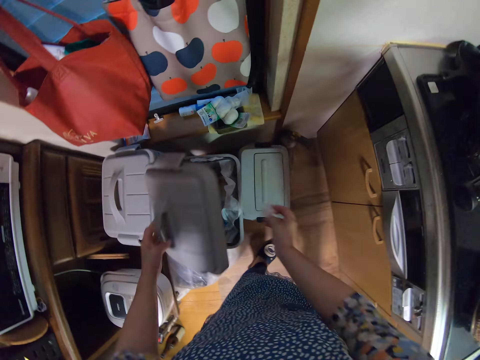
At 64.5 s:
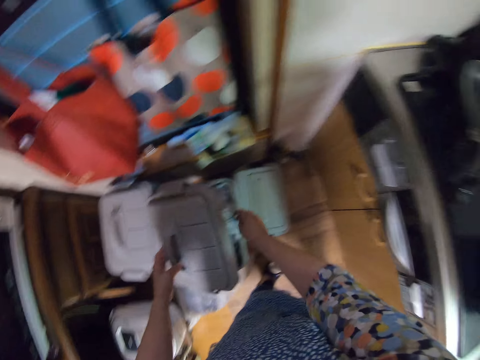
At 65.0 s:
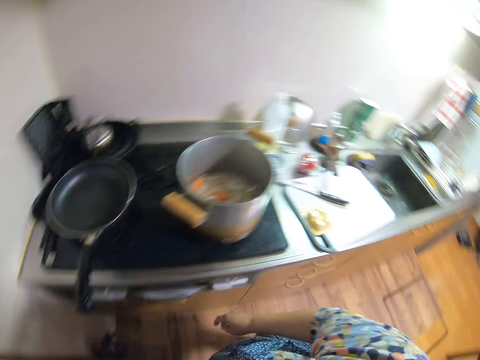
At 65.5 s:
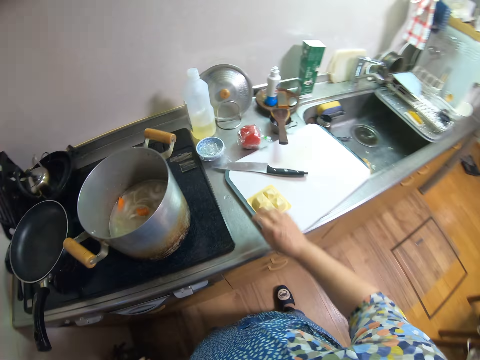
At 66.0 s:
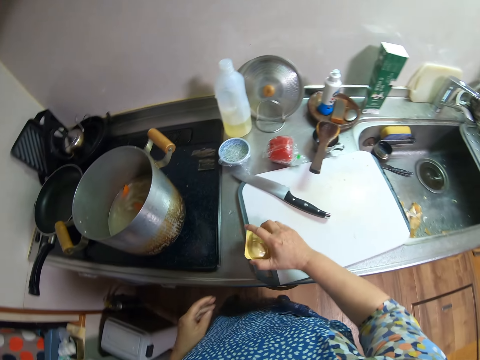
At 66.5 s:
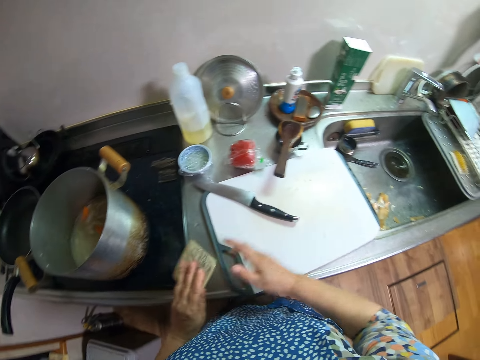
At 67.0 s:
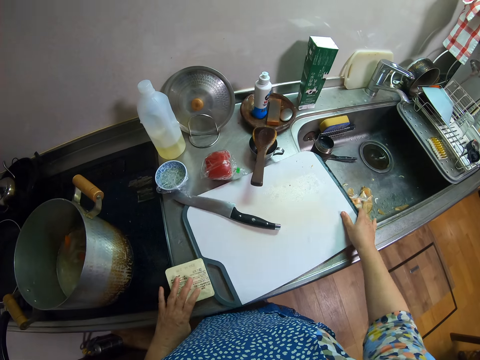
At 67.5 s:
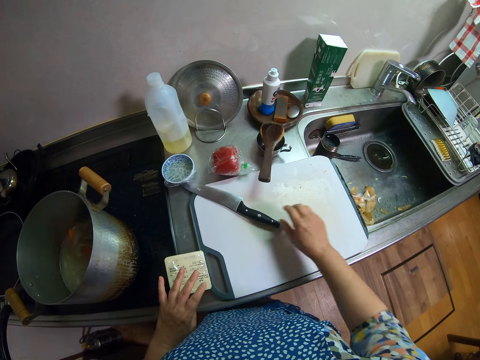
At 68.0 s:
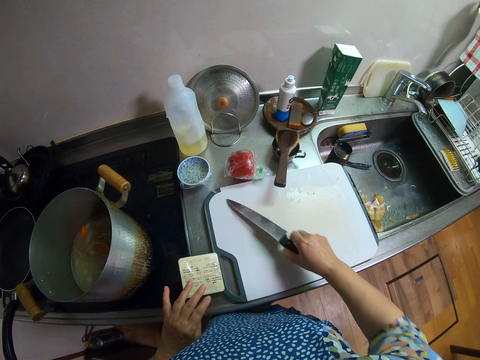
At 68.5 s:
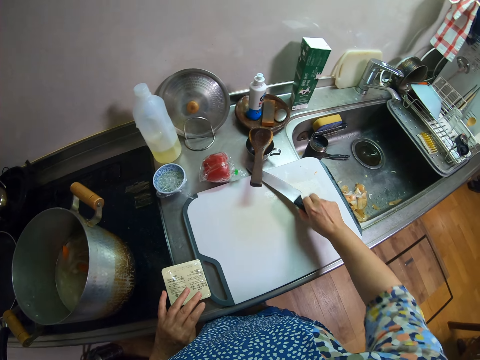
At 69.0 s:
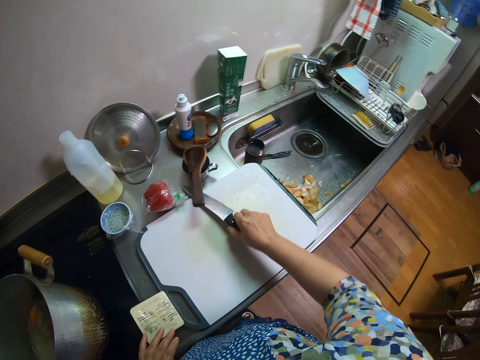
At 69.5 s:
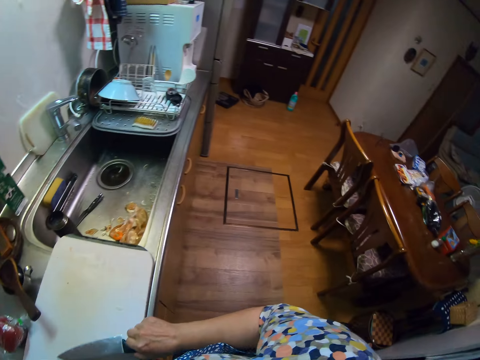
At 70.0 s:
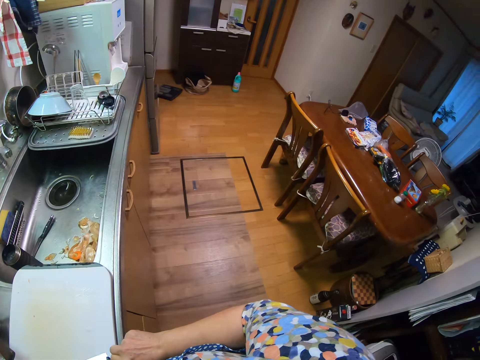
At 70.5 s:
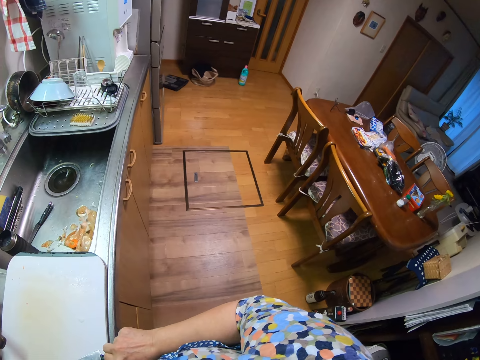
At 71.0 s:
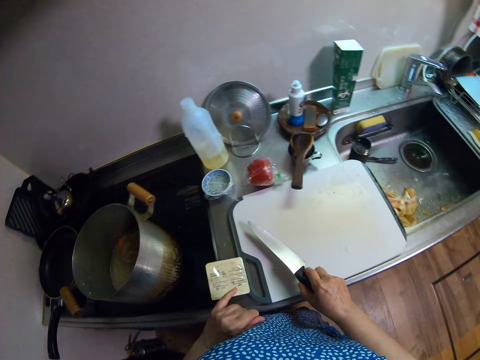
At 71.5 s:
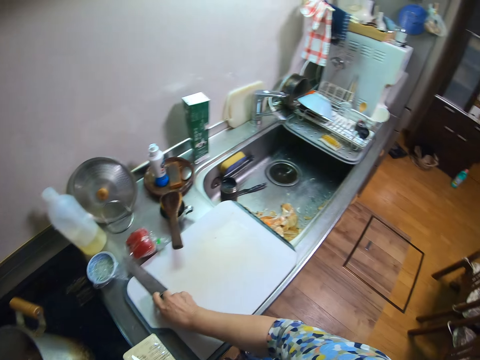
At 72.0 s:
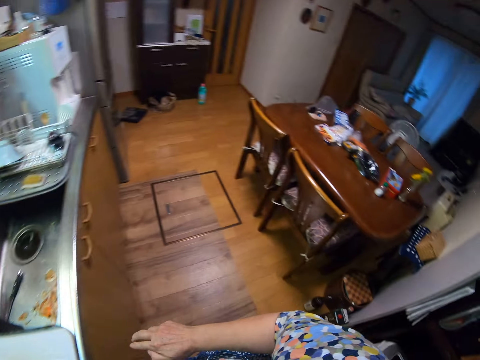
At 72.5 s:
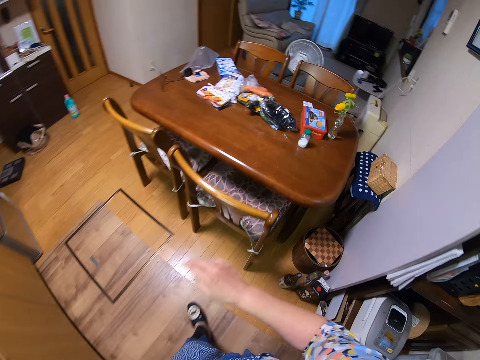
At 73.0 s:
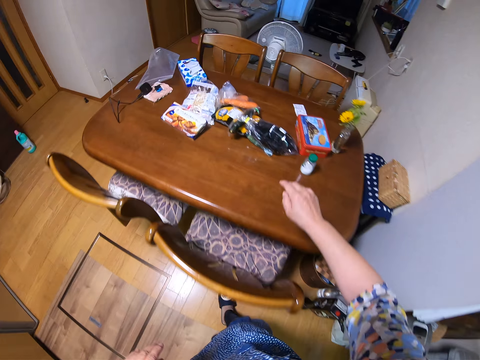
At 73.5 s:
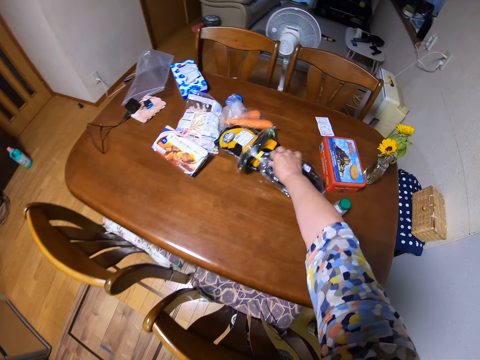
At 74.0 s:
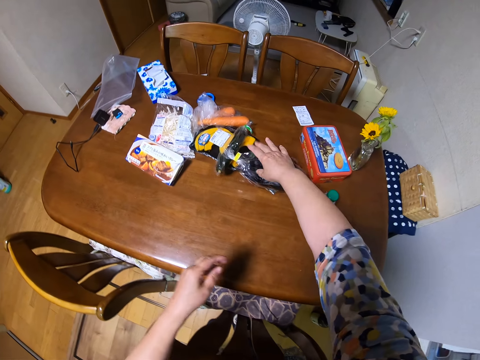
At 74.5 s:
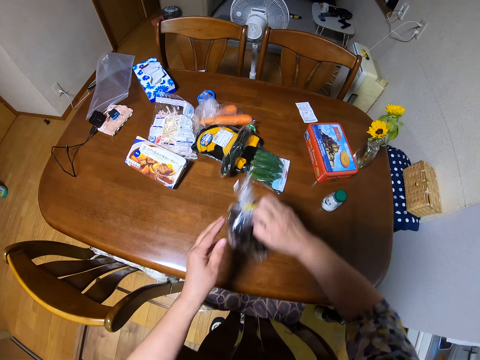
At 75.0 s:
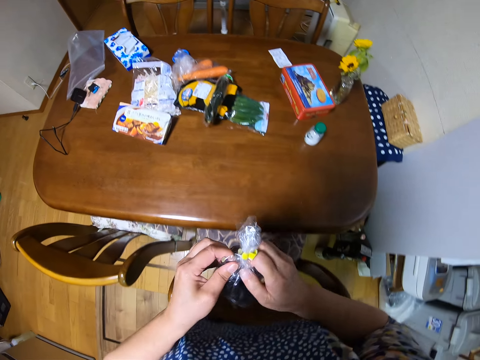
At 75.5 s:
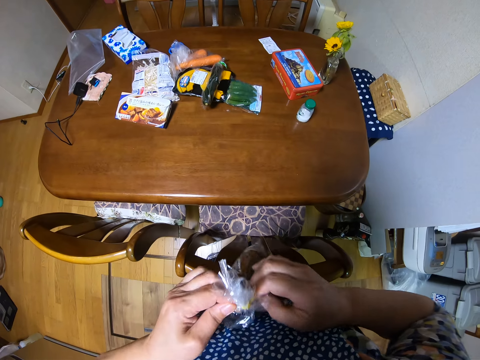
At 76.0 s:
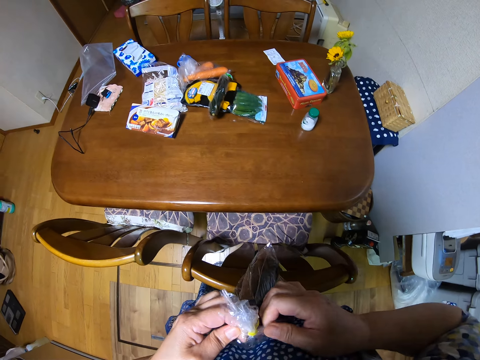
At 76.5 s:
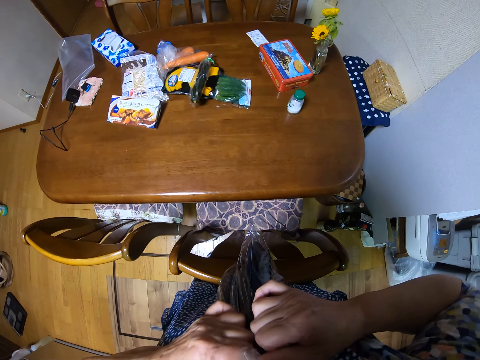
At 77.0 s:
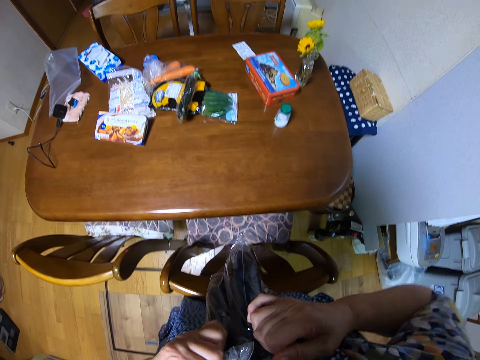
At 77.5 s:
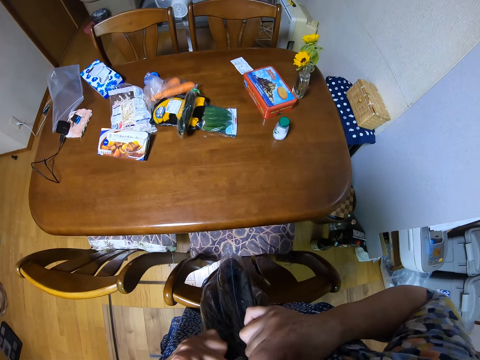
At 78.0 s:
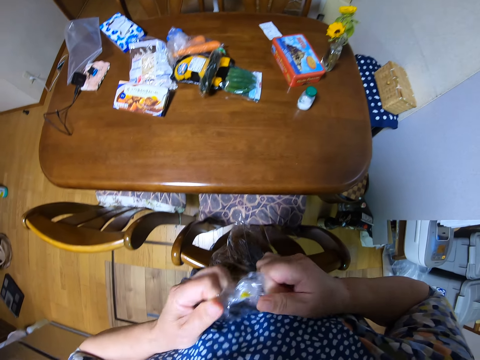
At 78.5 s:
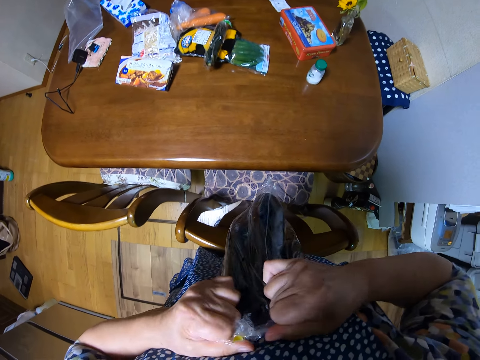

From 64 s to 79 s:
The camera wearer opens a dustbin container. They put the plastic paper in the dustbin. They close the dustbin container, turn around and walk around the house. They pick up a pack of something on the chopping board. They put the pack on the countertop. They move the chopping board on the countertop. They pick up the knife on the chopping board. They look around the house. They put the knife on the chopping board. They turn around. They walk around the house. They pick up eggplants in a nylon paper or bag on the table. They unwrap the eggplants in the nylon paper. They try to open the bag.

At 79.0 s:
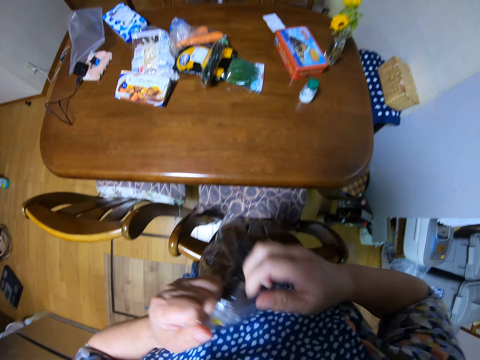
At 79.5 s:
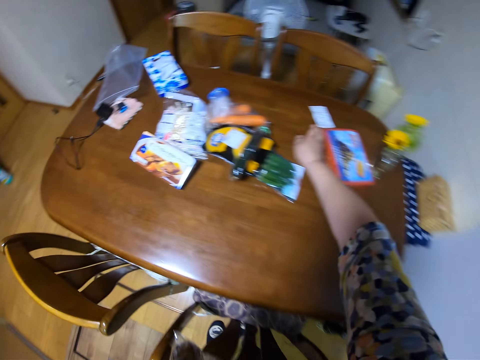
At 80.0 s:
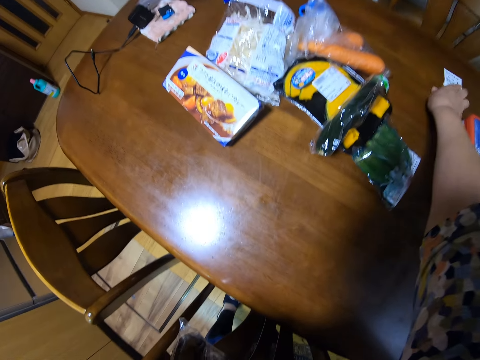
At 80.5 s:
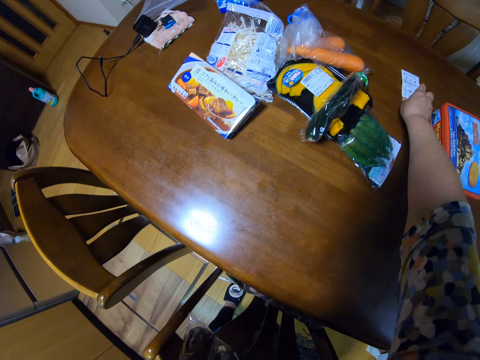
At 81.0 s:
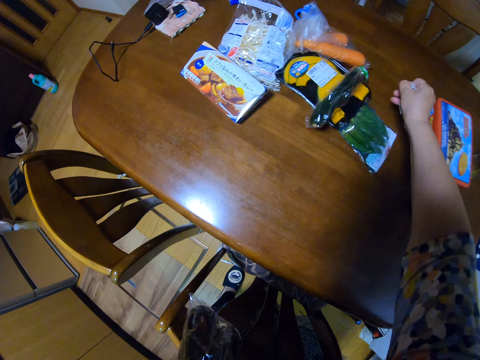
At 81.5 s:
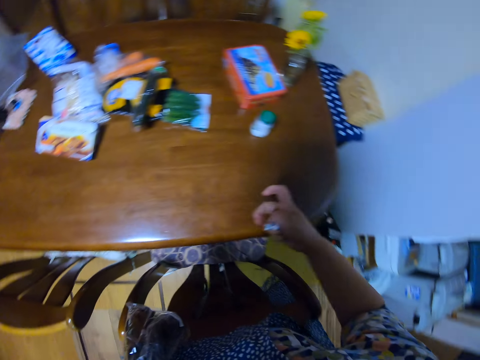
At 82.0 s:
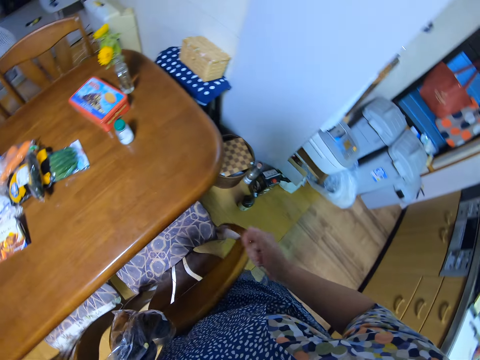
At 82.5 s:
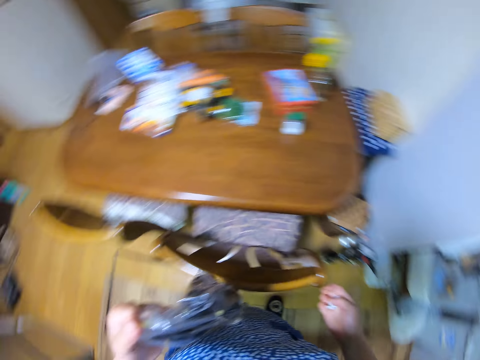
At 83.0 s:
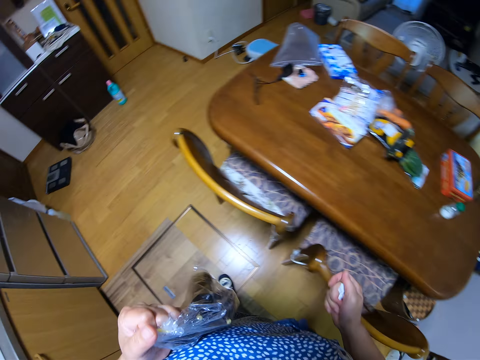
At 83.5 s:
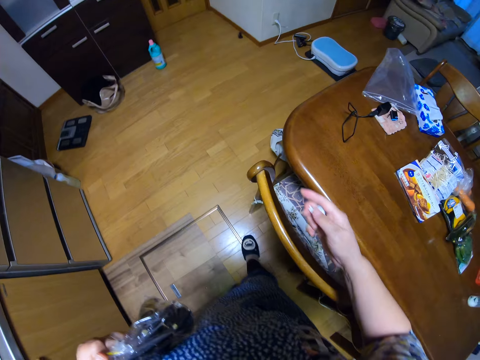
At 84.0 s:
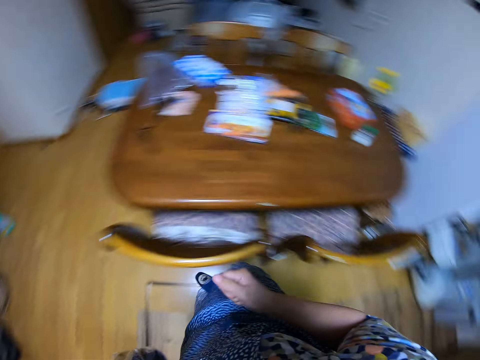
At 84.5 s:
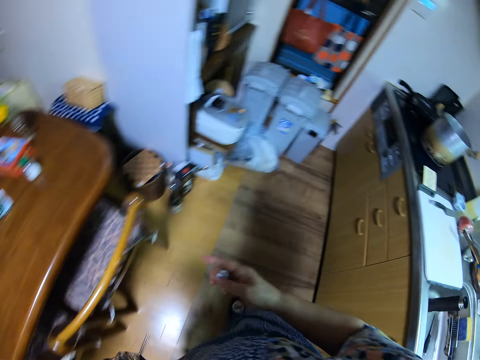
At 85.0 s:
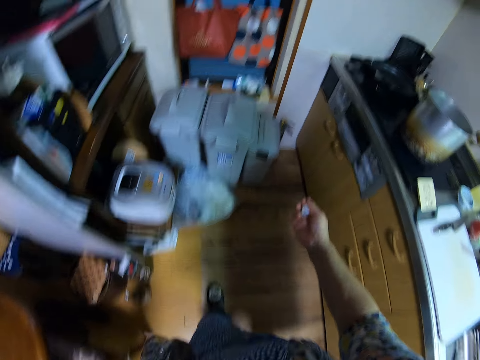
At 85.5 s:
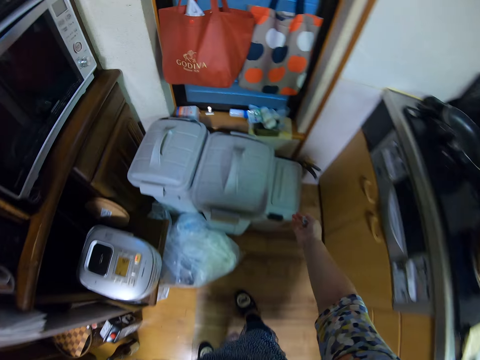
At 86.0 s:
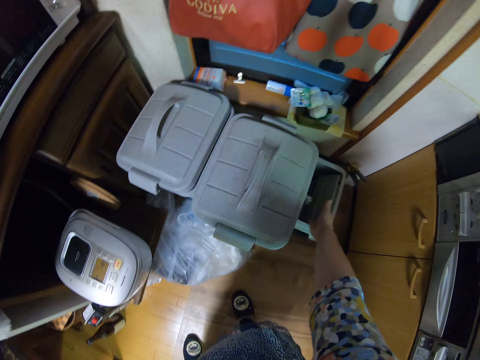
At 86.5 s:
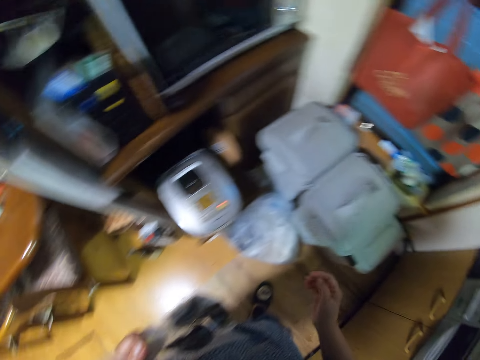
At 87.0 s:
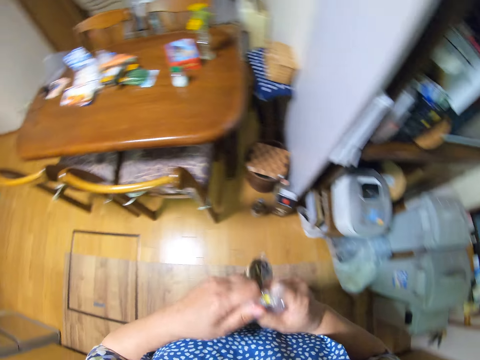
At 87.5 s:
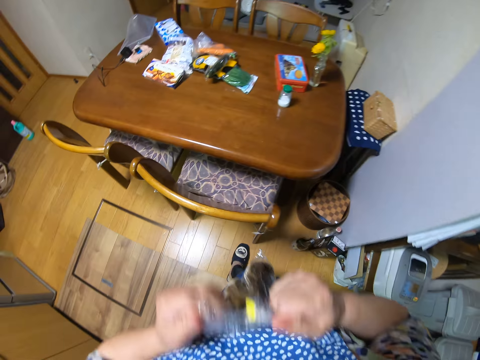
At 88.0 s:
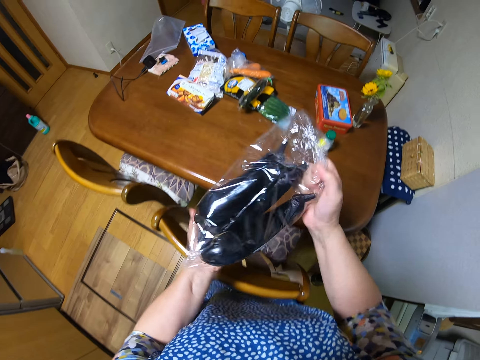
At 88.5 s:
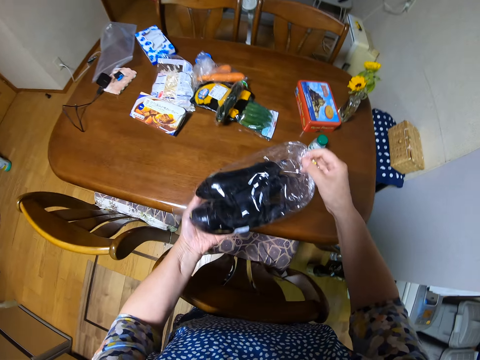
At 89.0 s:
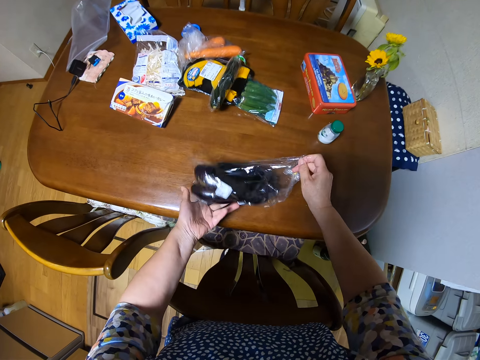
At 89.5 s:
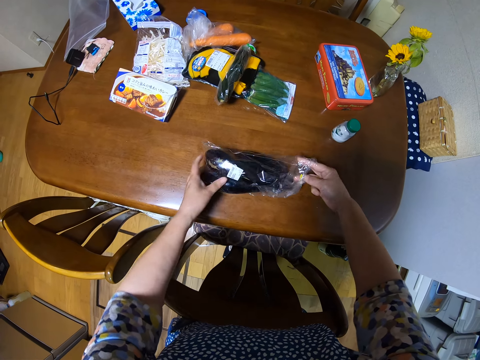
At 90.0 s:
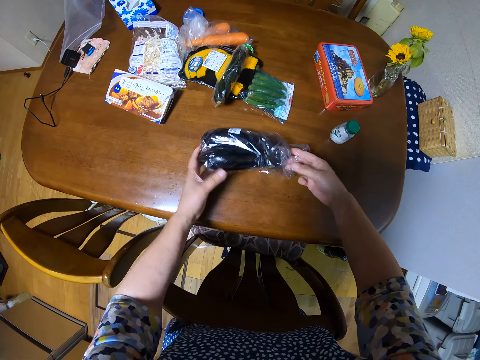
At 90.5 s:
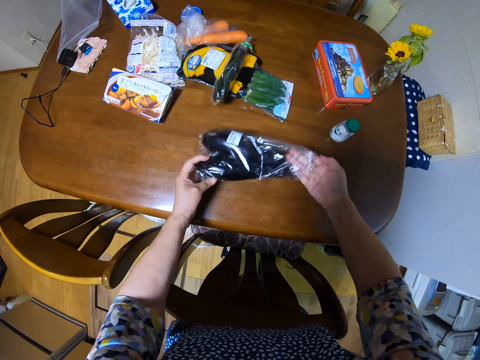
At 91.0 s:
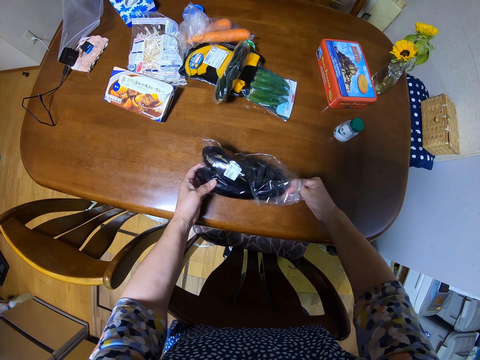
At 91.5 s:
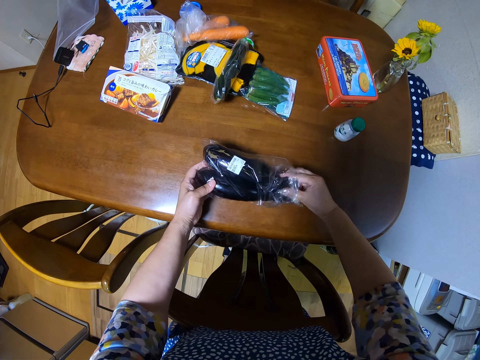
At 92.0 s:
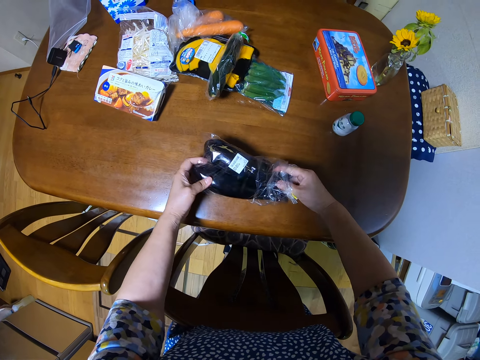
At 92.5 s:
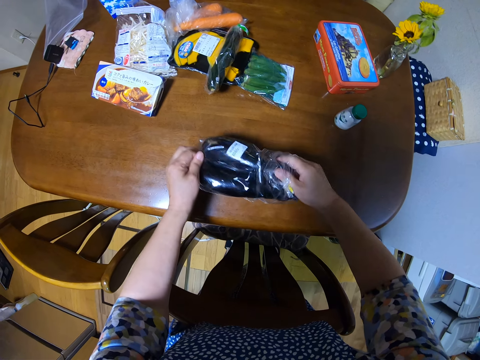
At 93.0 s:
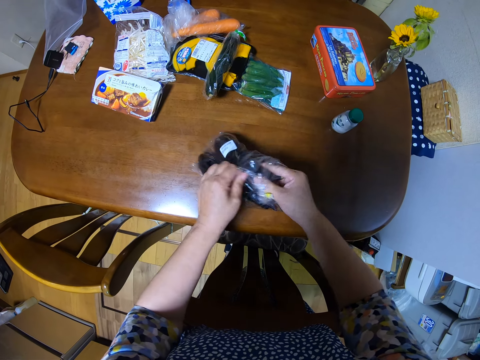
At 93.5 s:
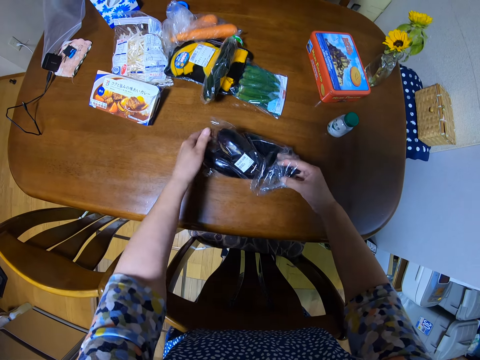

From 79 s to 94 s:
The camera wearer picks up a paper on the dining table. They fold the paper. They squeeze the paper. They walk around the house. They throw the paper in the dustbin. They walk around the house. They unwrap the eggplants in the nylon paper. They put the eggplants in the nylon paper on the table. They put a hand in the nylon paper on the table. They pull an eggplant in the nylon paper on the table.
